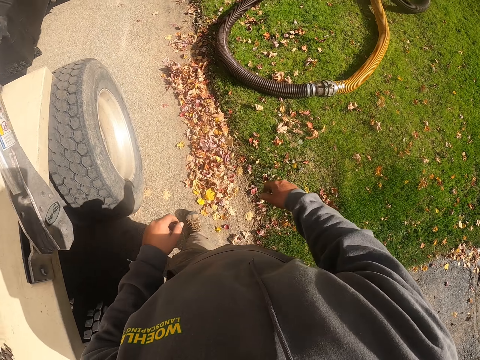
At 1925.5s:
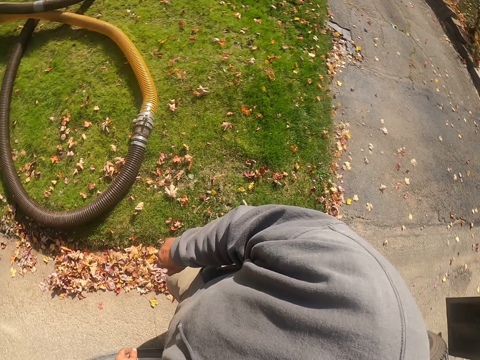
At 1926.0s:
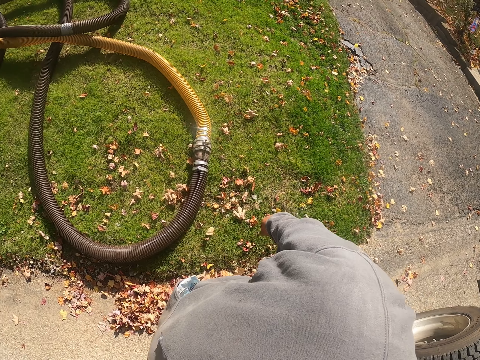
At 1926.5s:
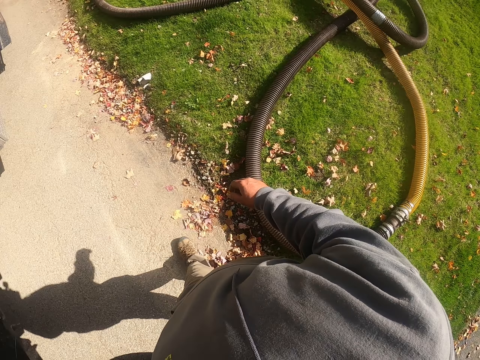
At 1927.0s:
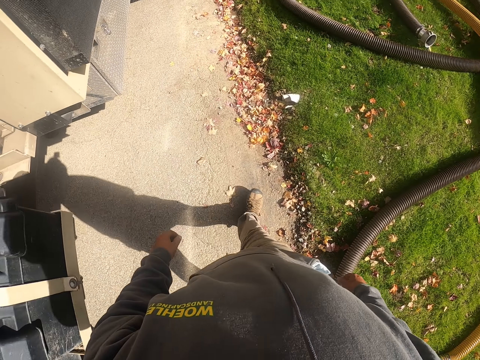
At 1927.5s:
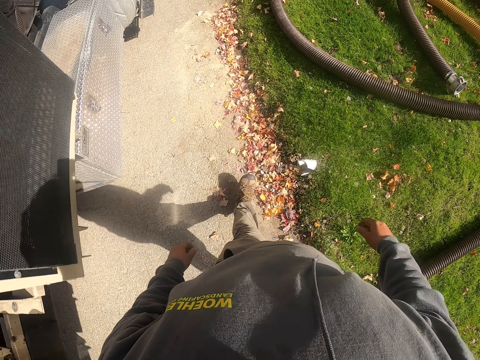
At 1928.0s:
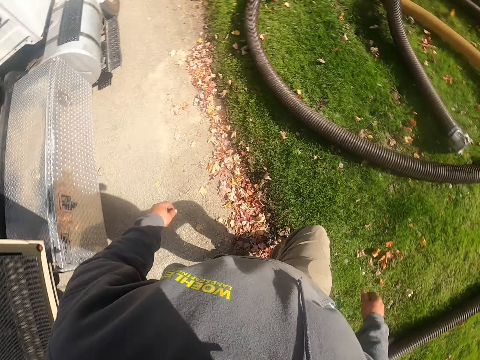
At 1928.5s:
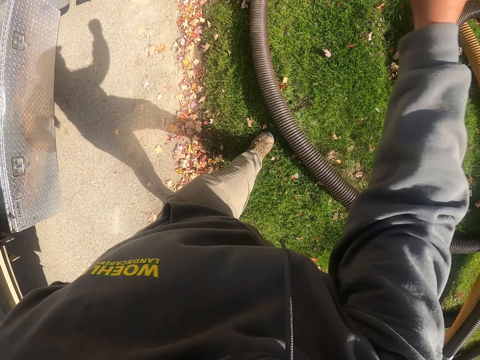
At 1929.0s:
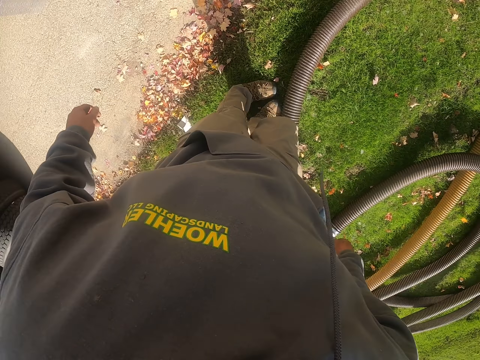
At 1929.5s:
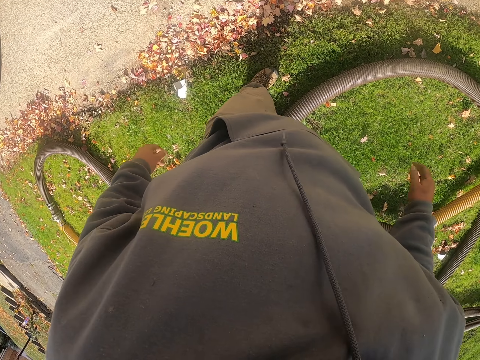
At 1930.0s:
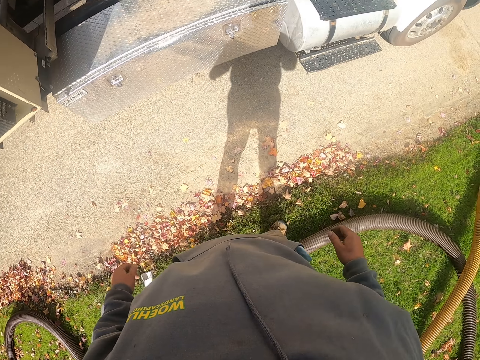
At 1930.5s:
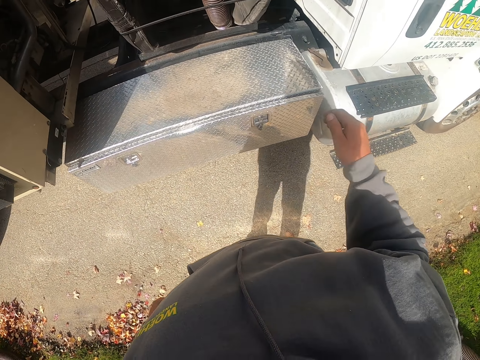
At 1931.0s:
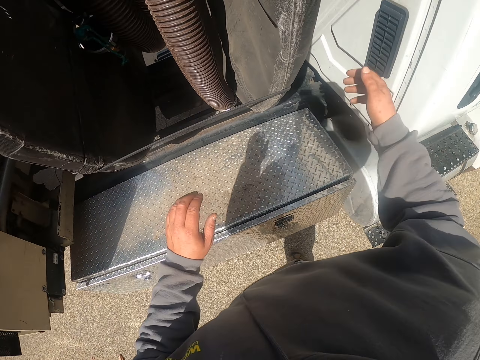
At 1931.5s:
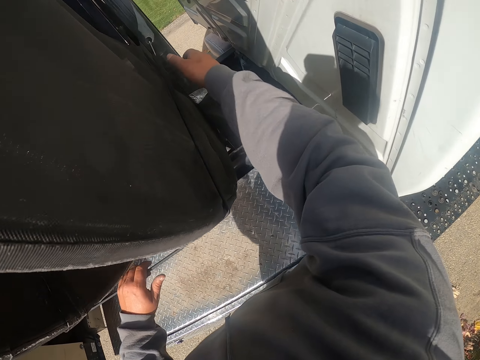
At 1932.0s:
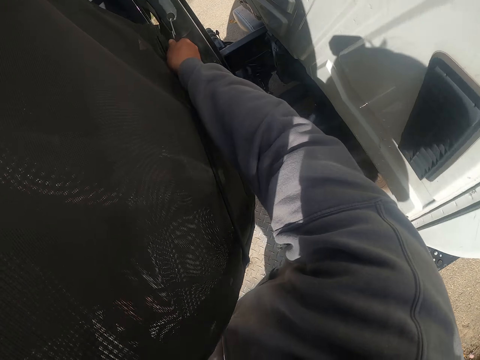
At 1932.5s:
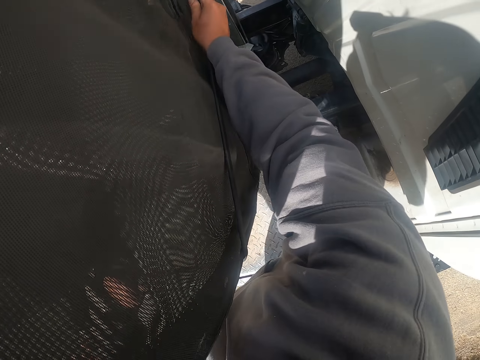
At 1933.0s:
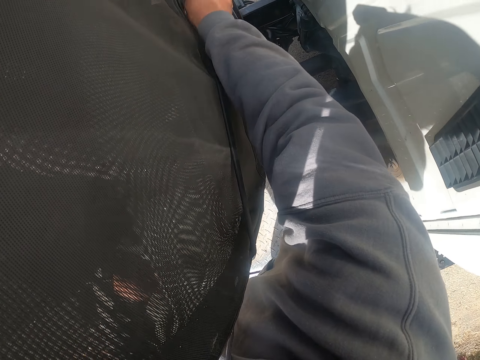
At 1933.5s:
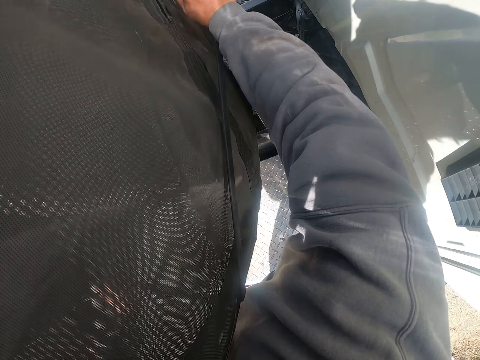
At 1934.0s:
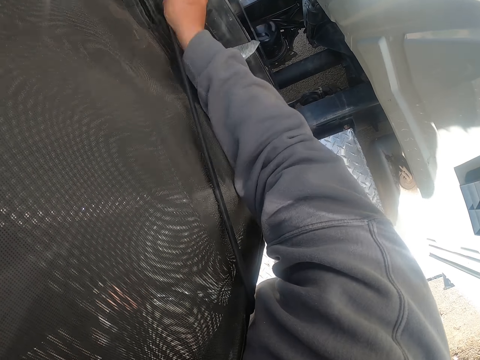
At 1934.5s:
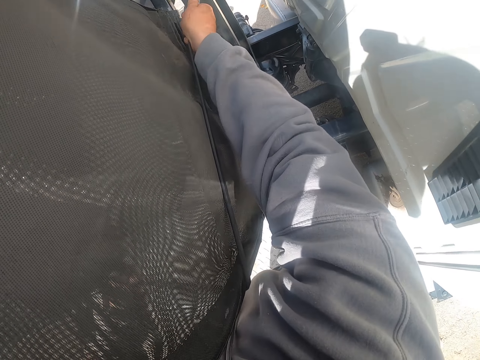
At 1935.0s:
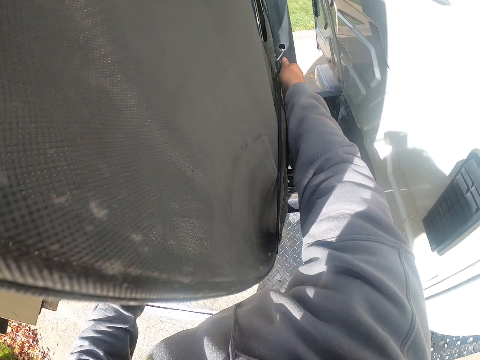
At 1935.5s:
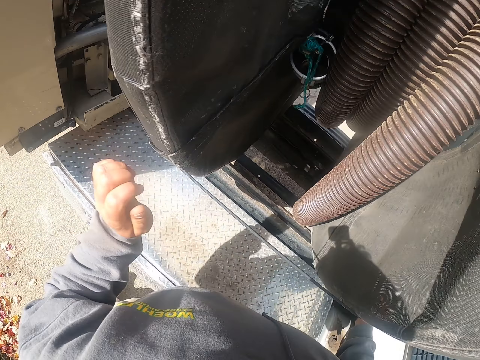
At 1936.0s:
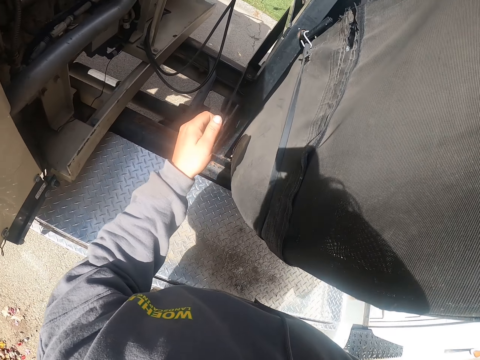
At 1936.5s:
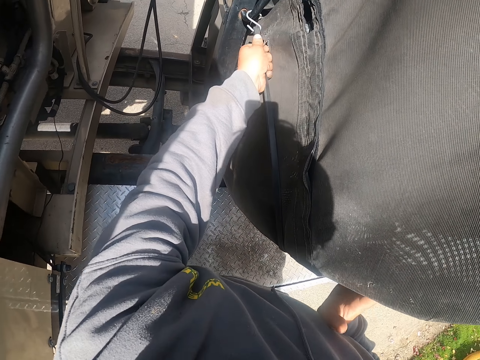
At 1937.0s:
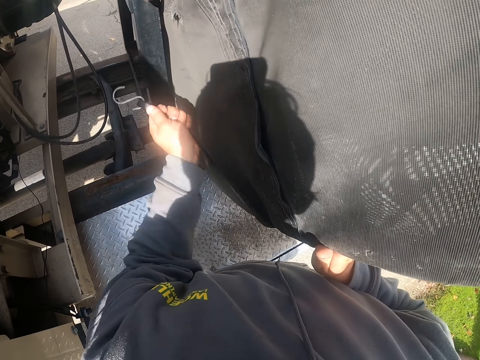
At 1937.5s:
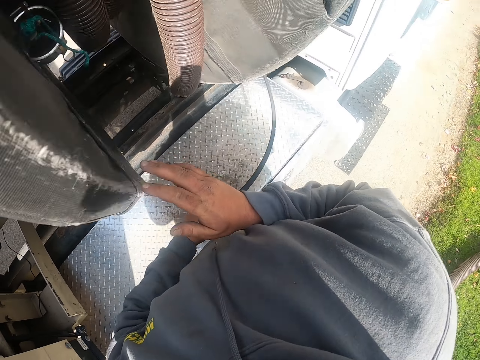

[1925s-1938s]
The camera wearer walks around the compound on the driveway. They remove the hook. They pull a cable on the truck. They unhook a string on the truck.

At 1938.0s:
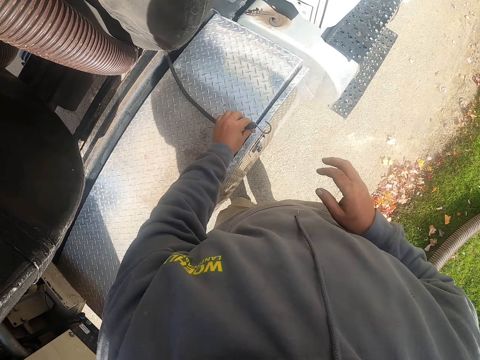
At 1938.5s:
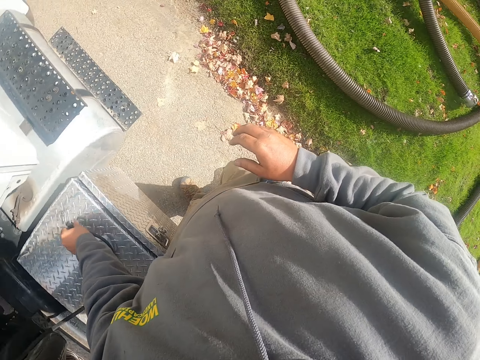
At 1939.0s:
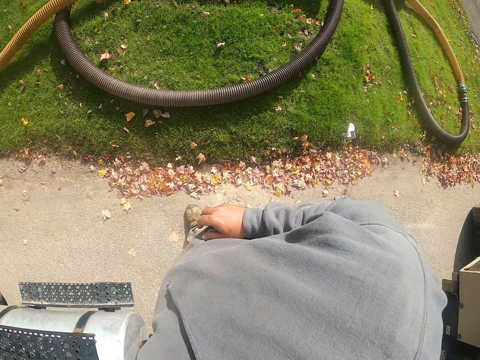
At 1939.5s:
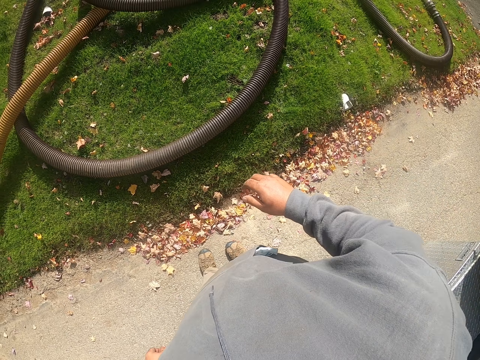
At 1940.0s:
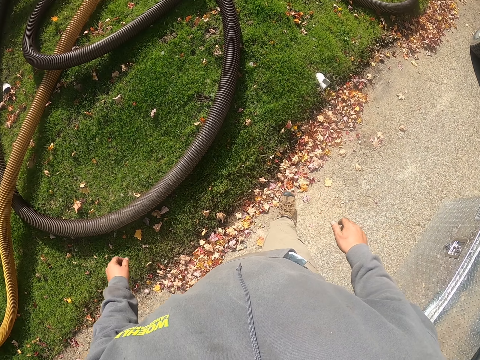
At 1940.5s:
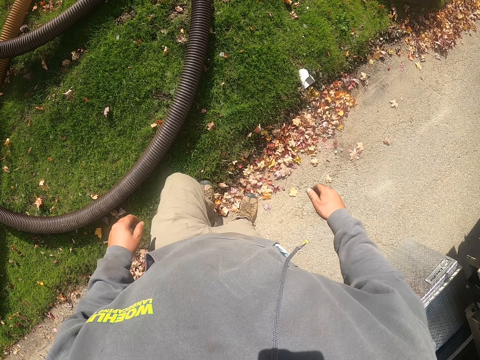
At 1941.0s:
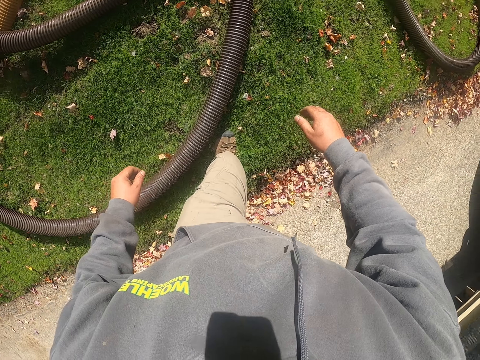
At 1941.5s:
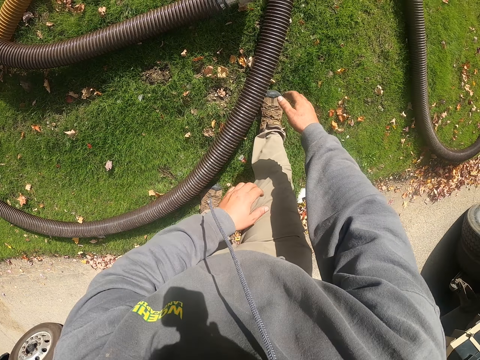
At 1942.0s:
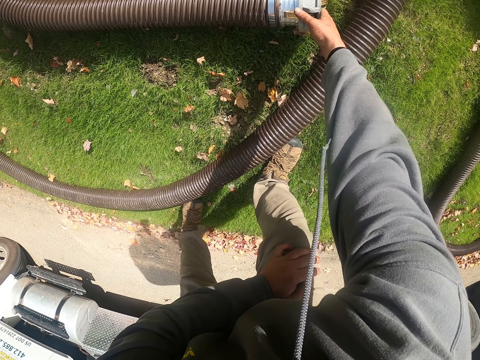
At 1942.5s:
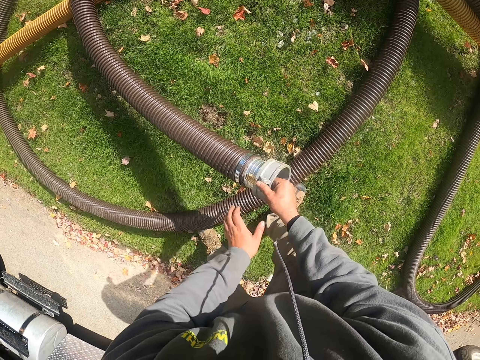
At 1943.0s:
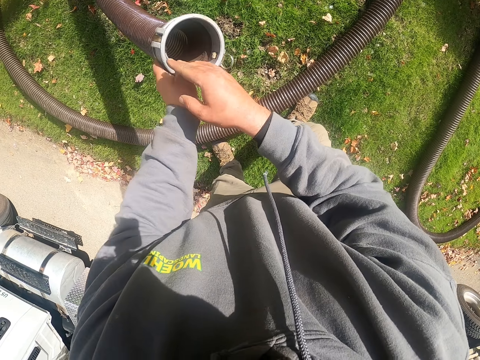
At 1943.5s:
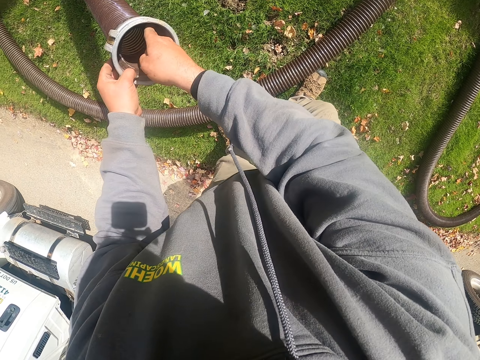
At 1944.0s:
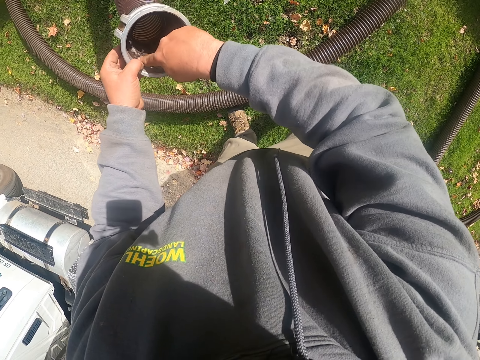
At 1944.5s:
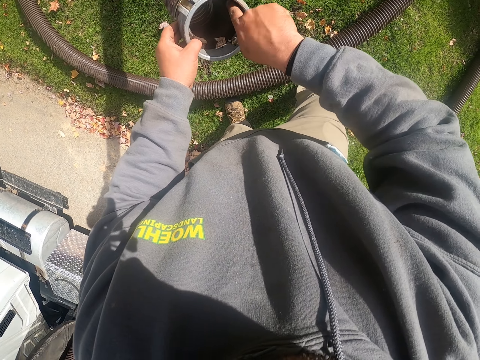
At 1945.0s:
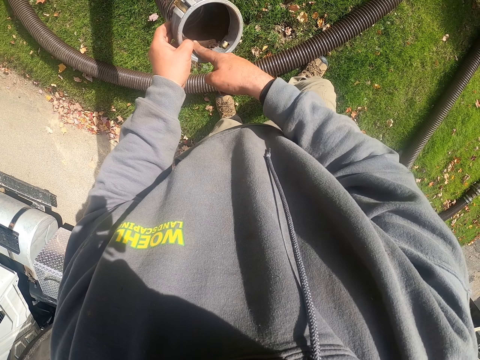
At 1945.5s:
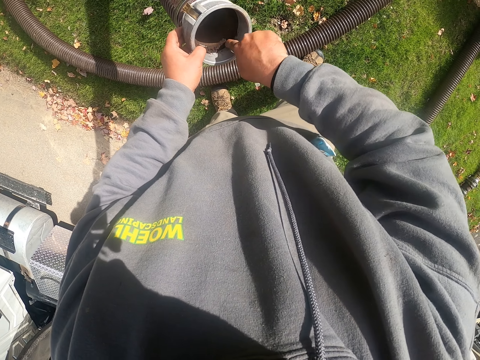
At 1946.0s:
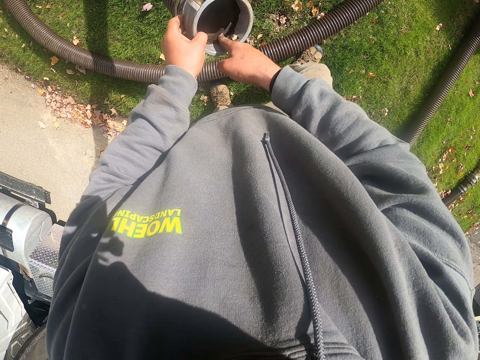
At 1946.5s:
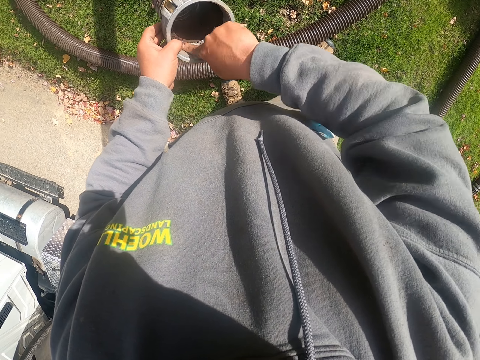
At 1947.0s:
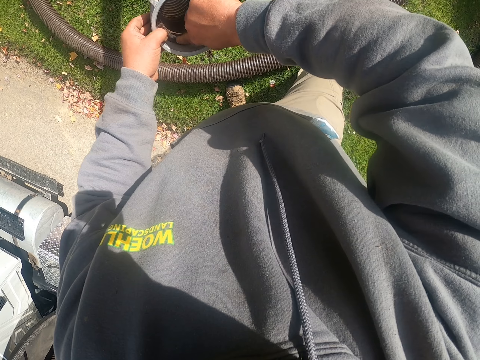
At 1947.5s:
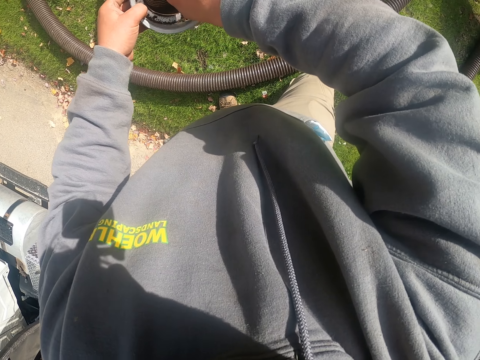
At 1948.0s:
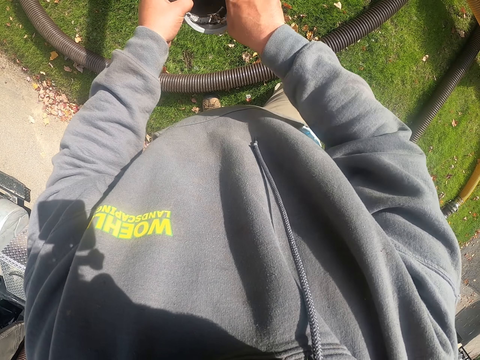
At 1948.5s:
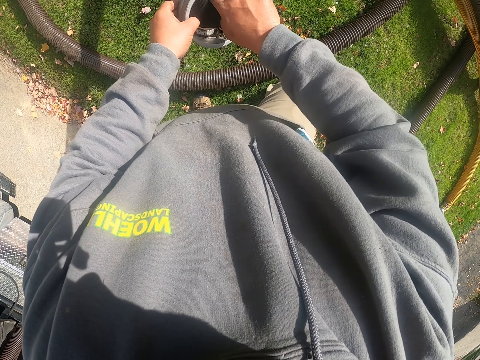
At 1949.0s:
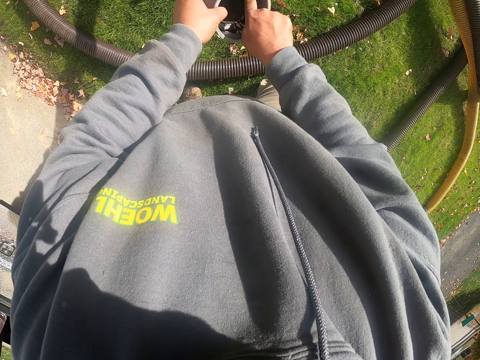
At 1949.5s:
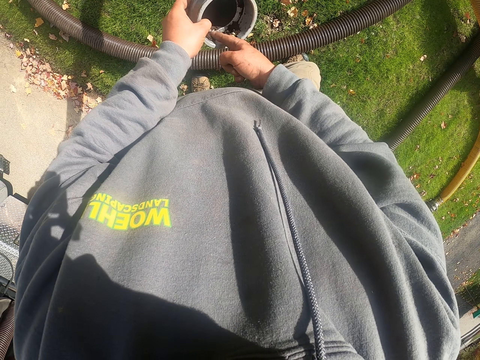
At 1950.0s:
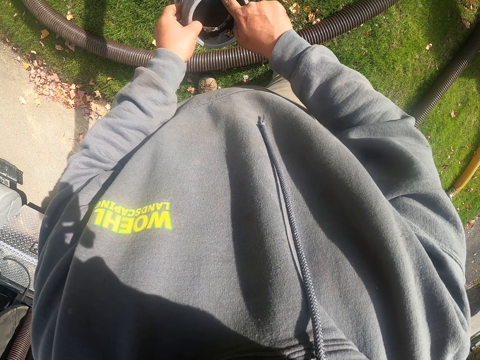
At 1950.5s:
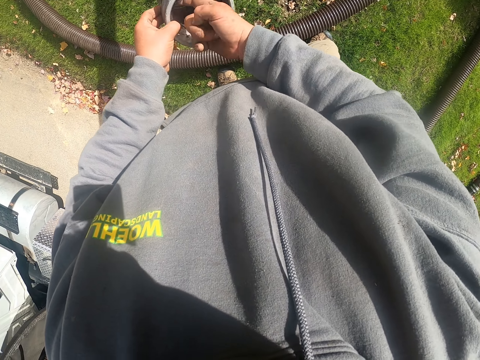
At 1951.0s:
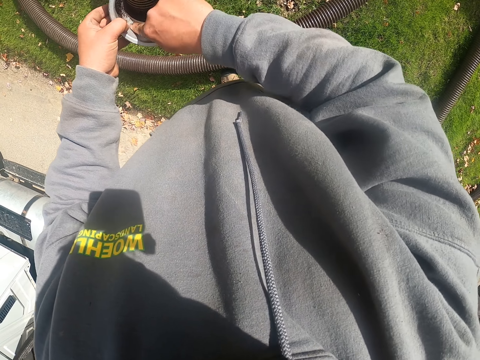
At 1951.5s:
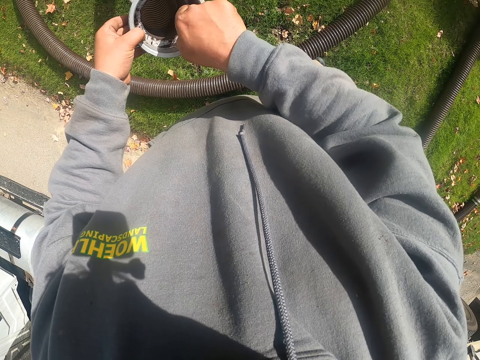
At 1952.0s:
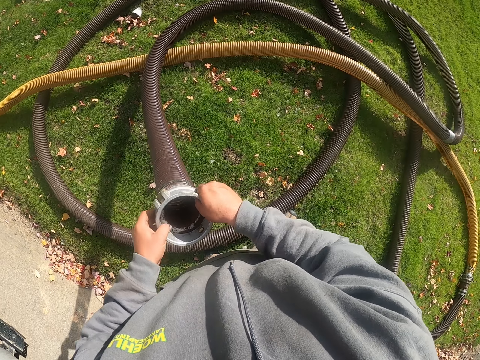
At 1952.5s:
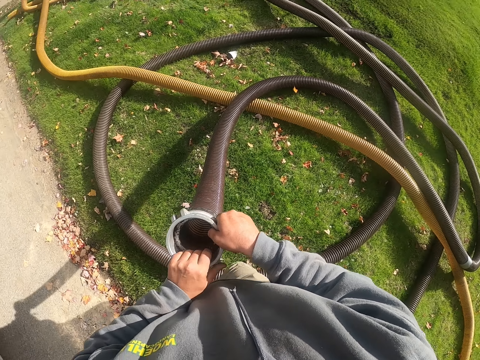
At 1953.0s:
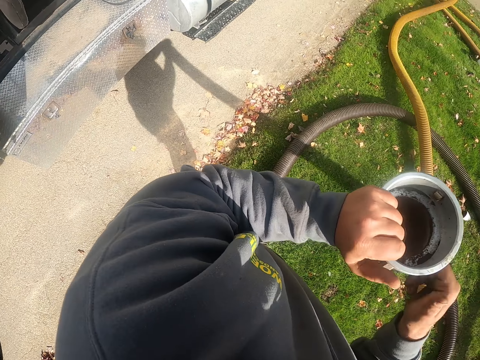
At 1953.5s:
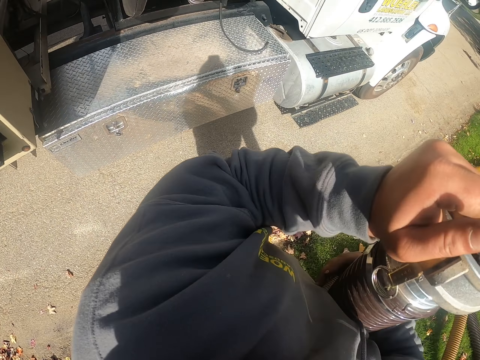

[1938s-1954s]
The camera wearer puts the hook on the truck. They let go of the string. They walk around the compound to the pipe. They pick up the pipe. They wipe the inside of the pipe with a finger. They pull the pipe. They shake the pipe.
